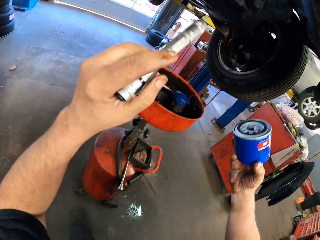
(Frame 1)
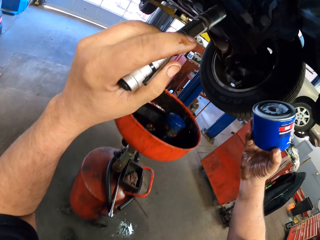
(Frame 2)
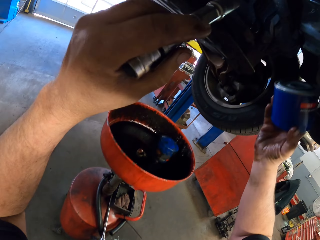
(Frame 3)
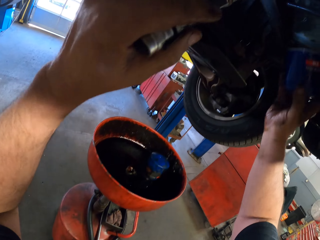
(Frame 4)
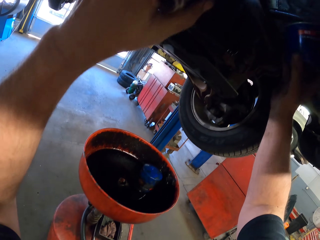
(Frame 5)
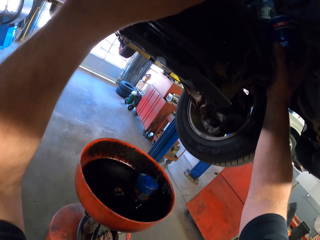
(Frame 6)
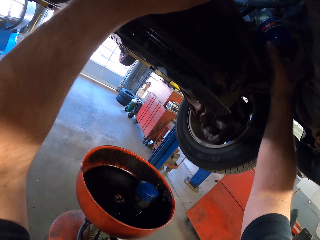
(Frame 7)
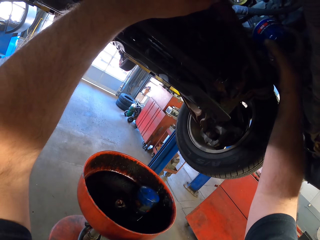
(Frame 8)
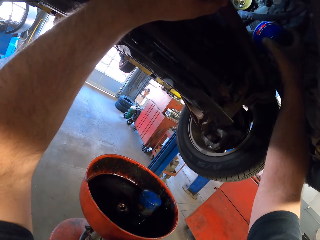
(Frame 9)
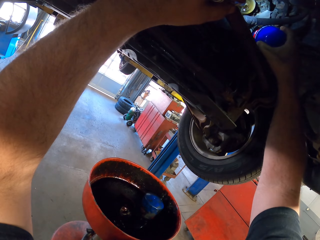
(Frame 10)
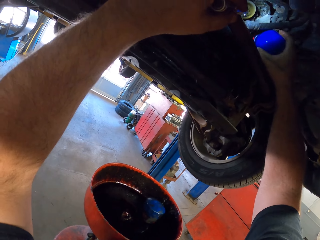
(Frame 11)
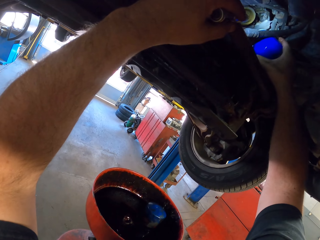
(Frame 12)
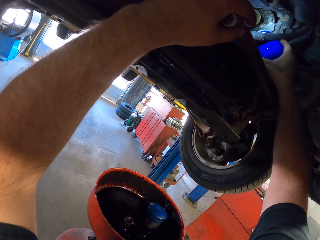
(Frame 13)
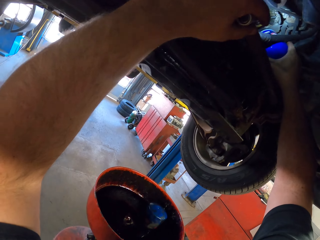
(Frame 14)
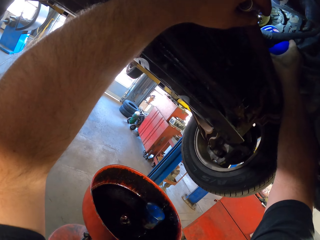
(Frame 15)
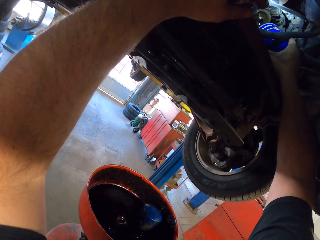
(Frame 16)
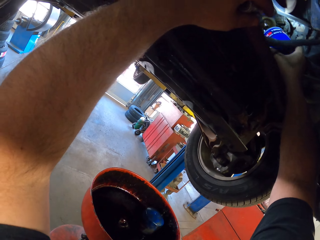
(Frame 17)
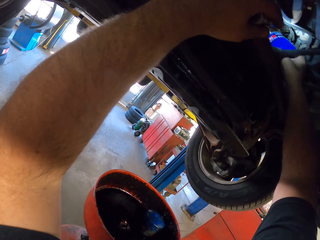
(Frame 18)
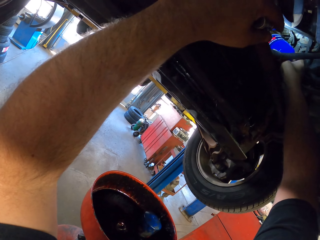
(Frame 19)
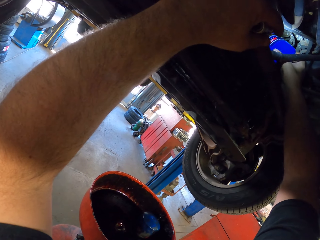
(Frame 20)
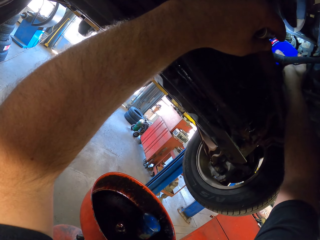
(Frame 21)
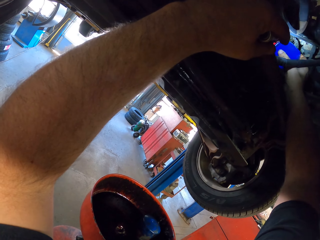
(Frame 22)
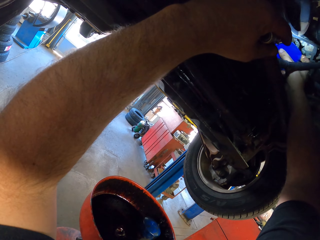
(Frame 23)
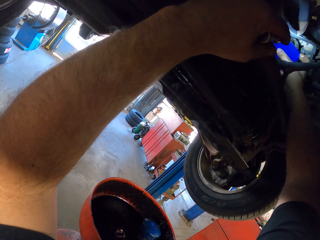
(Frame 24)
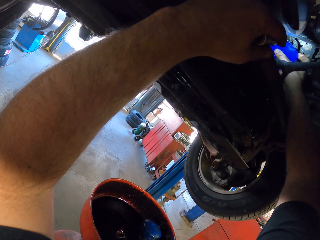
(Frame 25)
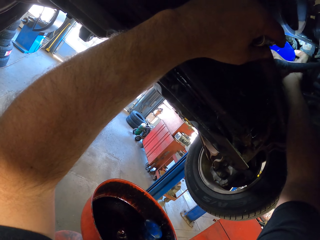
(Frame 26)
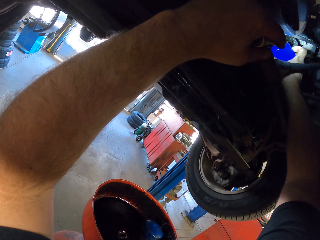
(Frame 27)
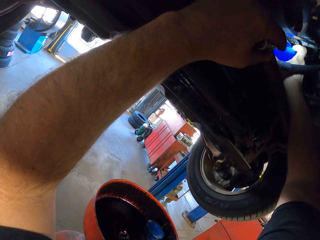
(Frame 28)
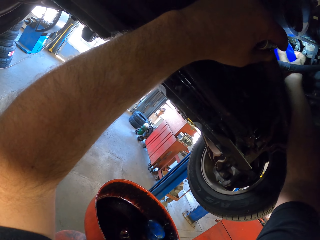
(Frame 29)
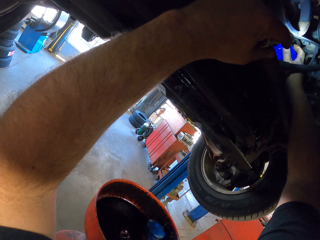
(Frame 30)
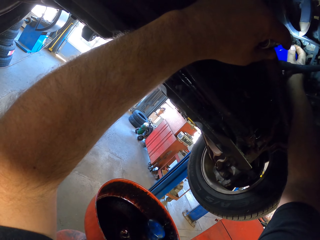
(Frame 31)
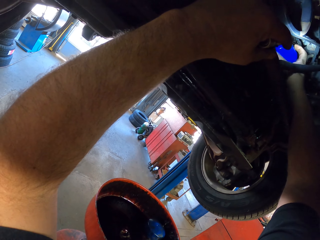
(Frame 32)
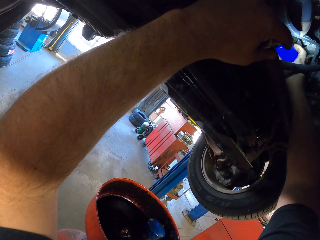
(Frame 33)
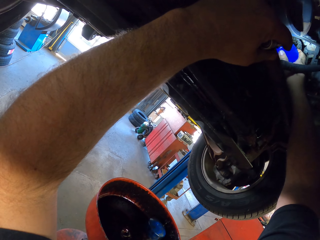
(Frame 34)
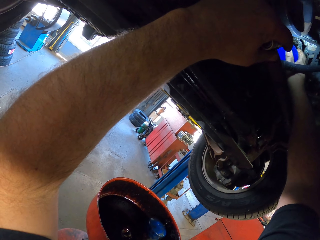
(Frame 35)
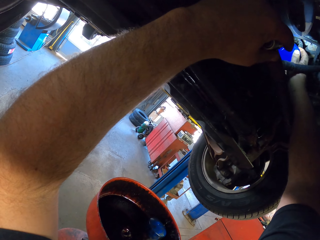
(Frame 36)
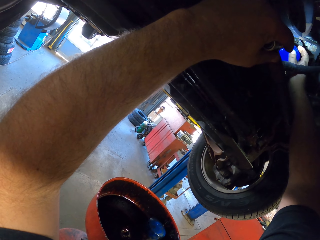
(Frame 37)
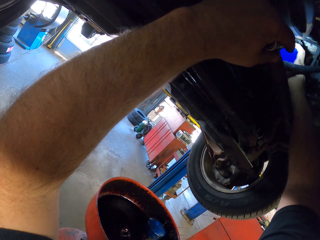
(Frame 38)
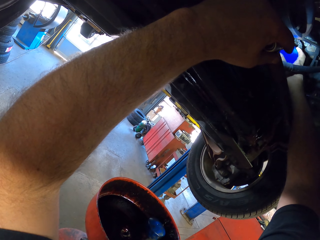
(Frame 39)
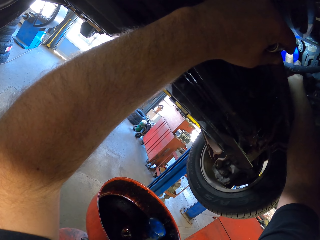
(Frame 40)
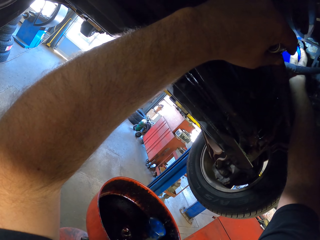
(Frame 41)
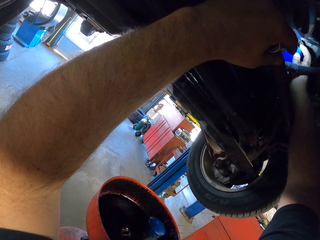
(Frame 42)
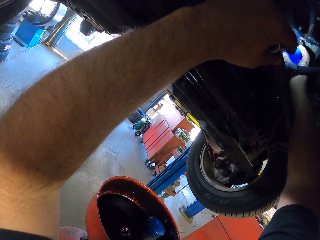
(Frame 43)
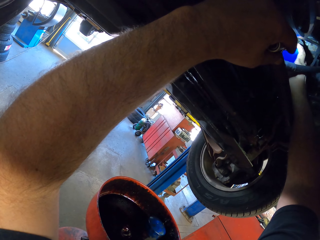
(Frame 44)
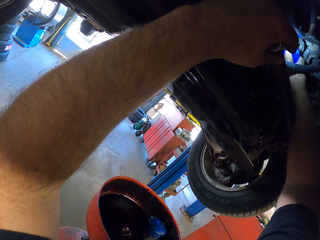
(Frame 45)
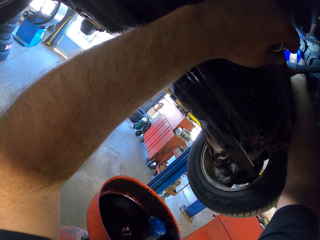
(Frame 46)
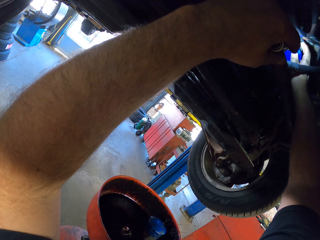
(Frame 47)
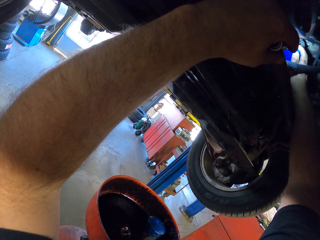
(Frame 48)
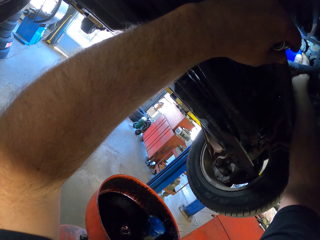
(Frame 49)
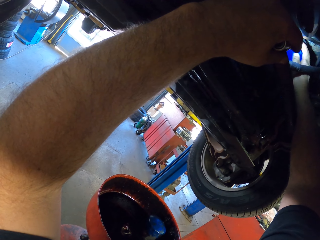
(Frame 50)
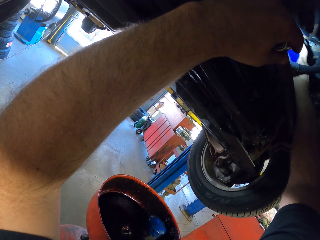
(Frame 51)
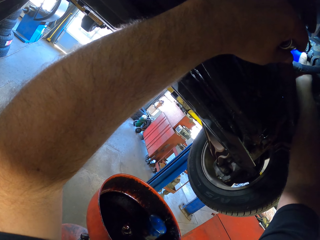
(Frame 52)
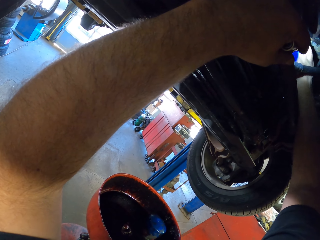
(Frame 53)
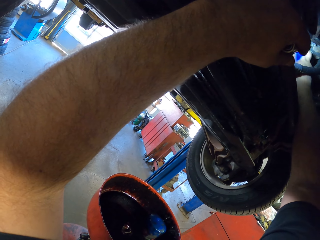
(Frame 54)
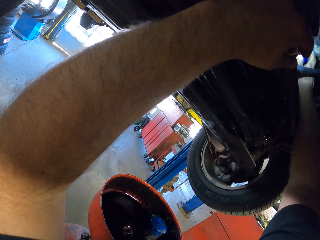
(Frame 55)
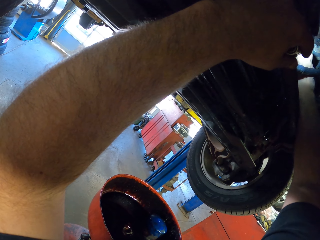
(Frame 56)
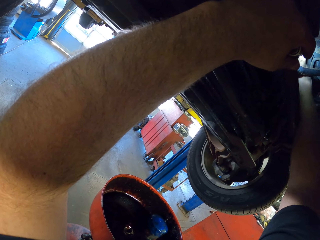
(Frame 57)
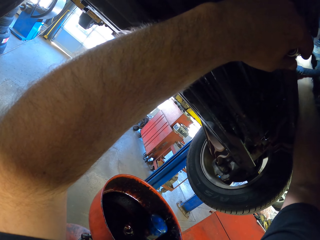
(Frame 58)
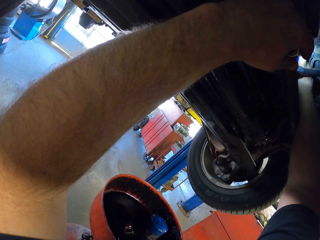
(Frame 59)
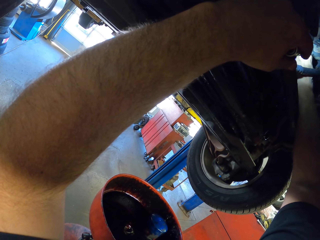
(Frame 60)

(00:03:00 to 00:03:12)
The camera wearer fixes the can on the car. They put something in the car.

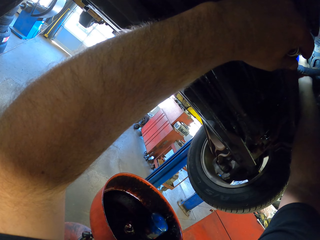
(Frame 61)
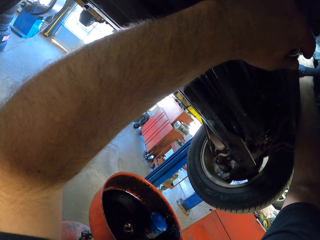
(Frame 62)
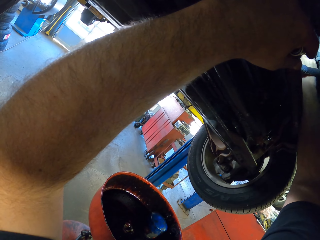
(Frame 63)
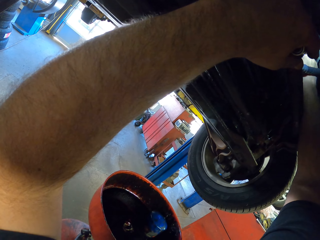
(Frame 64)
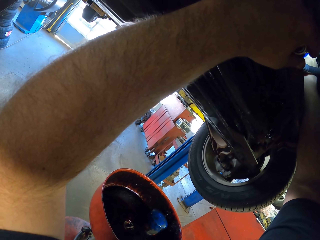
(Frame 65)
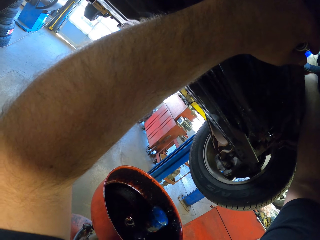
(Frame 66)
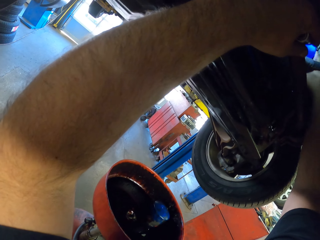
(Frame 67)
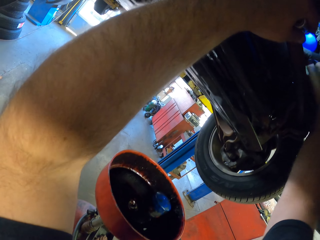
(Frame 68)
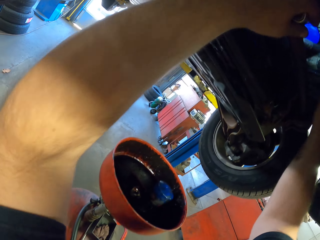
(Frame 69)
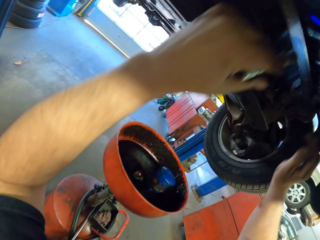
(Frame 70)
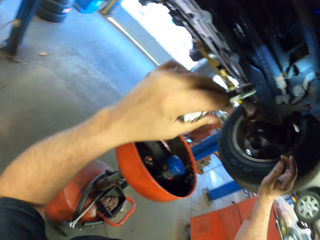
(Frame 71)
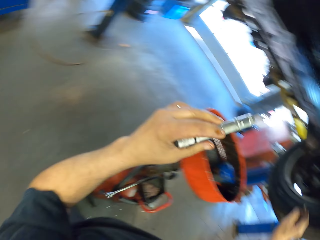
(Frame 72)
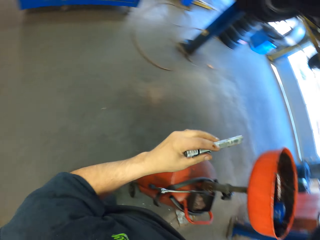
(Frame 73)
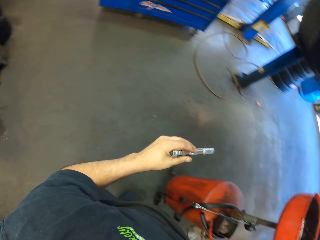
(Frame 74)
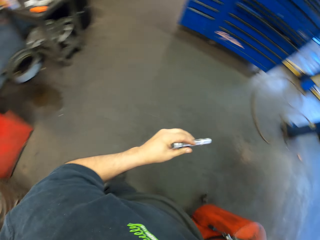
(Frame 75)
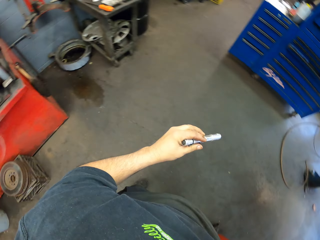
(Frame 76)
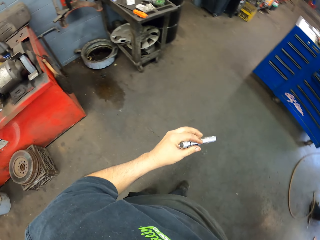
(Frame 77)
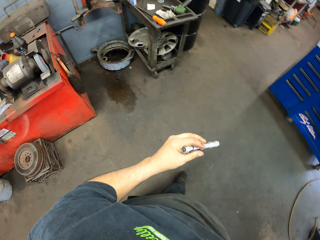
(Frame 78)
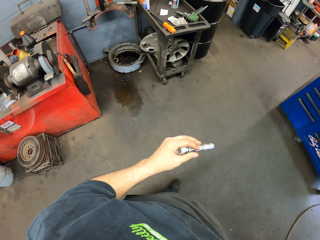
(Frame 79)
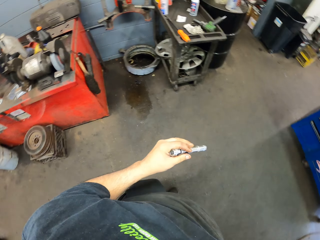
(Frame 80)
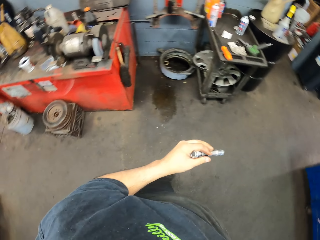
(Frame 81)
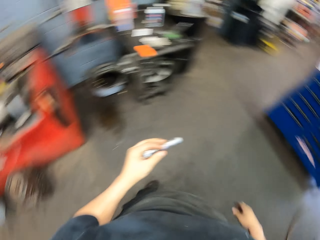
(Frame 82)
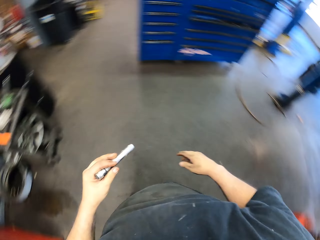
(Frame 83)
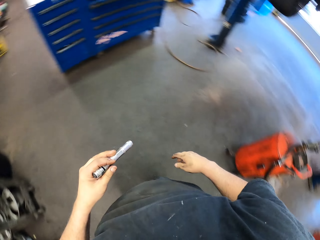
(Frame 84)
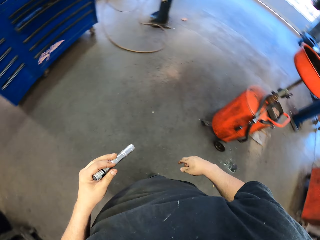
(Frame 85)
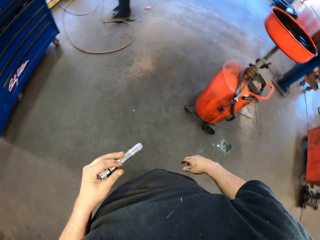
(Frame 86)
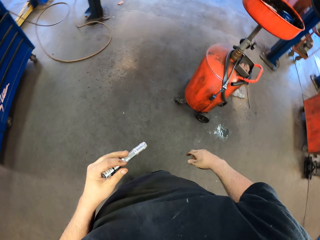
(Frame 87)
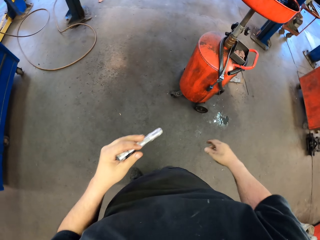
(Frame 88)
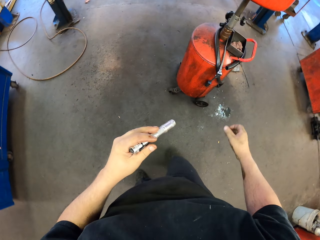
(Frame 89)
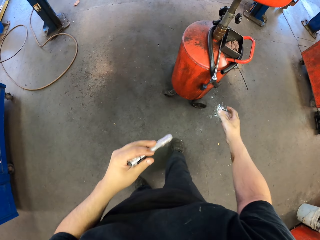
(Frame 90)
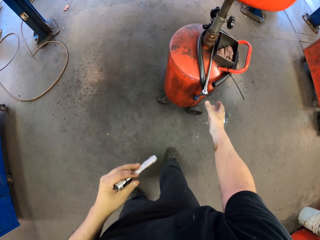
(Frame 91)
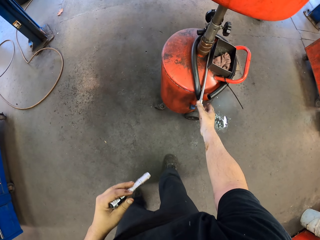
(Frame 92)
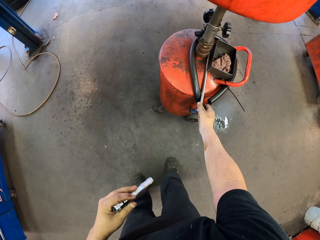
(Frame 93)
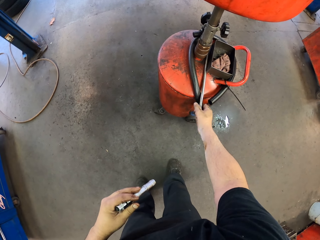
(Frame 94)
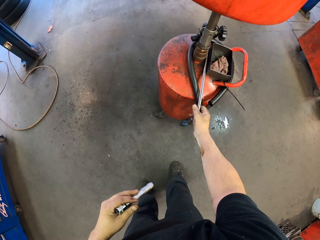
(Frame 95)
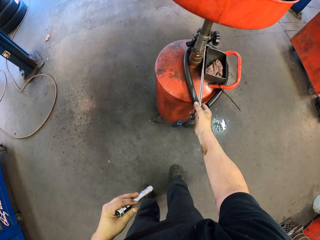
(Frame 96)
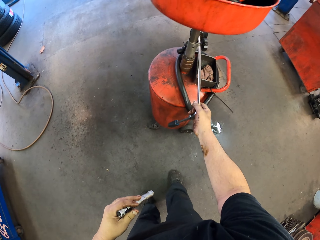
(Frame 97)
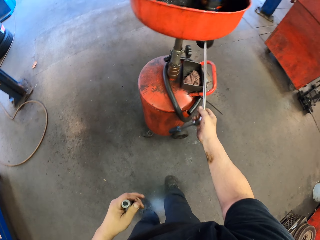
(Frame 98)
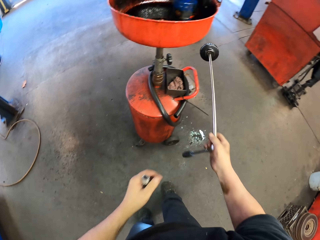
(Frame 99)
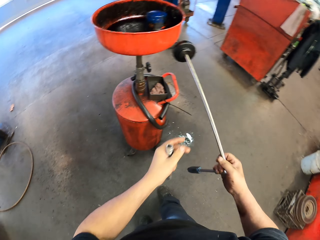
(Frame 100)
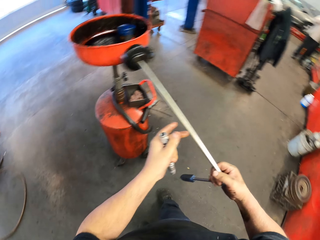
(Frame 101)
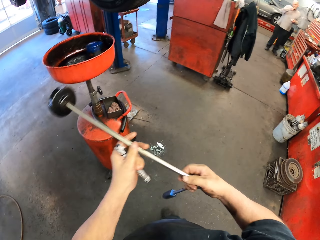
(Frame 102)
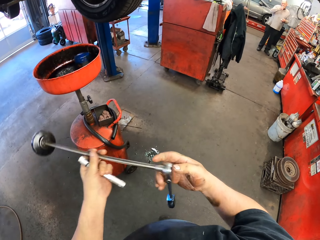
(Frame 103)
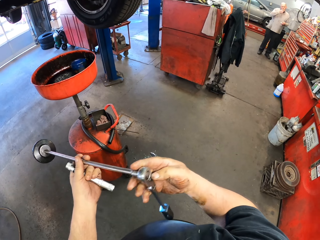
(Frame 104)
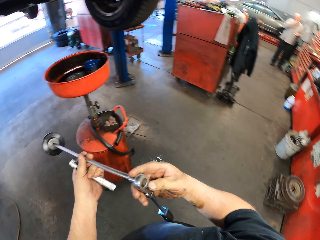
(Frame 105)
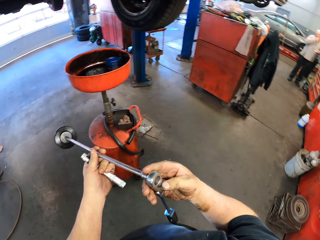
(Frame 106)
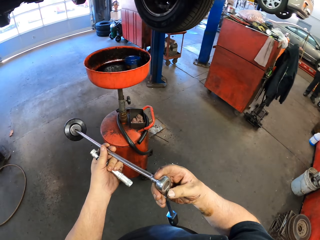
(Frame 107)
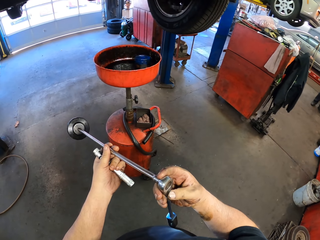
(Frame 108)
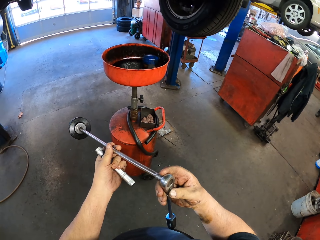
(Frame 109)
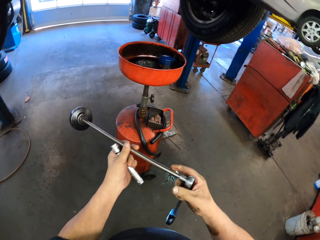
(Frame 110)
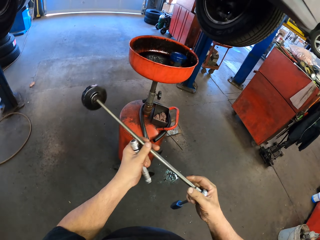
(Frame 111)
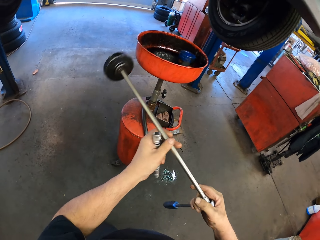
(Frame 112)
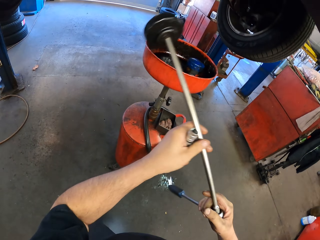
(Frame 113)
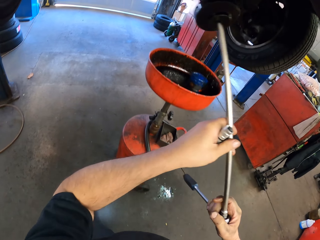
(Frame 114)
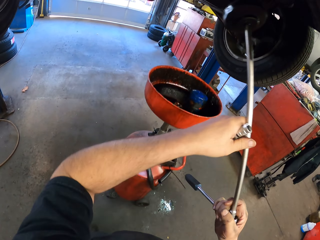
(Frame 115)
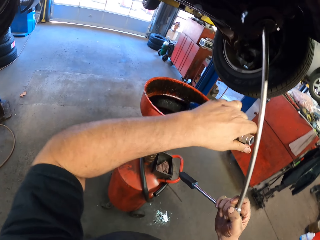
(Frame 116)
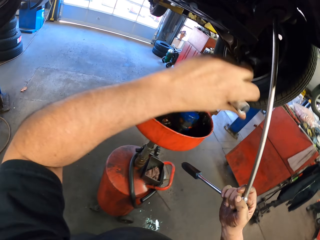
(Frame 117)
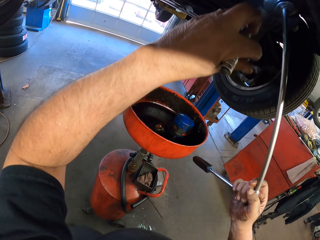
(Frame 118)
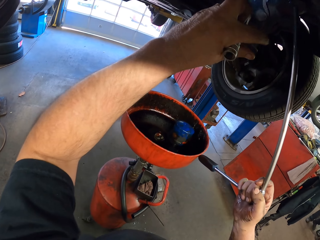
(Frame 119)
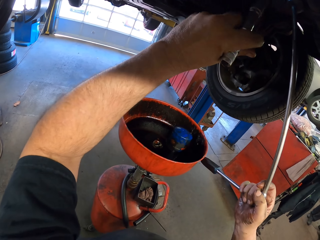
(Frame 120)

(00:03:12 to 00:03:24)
The camera wearer turns around. They walk in the garage. They take a metal pipe or spanner from something.
